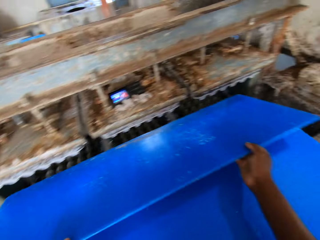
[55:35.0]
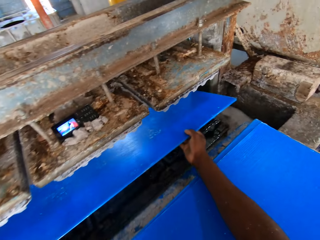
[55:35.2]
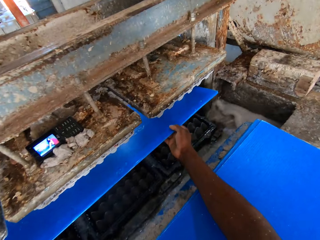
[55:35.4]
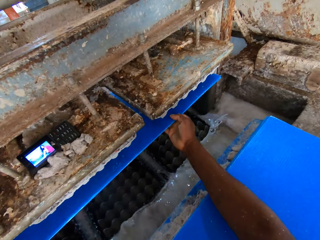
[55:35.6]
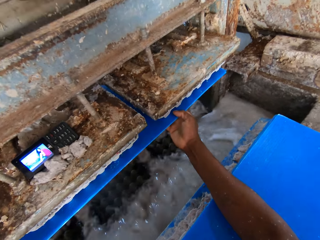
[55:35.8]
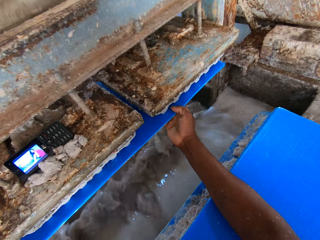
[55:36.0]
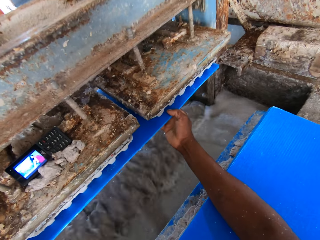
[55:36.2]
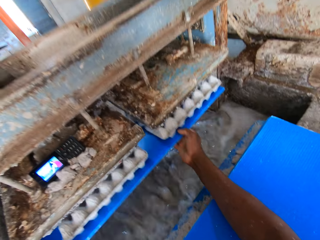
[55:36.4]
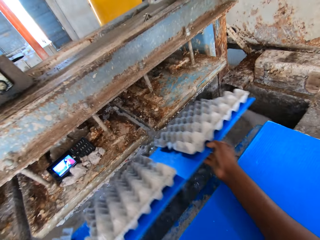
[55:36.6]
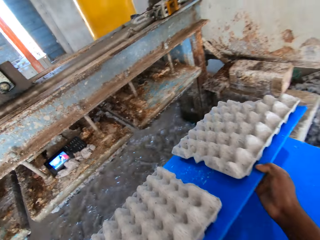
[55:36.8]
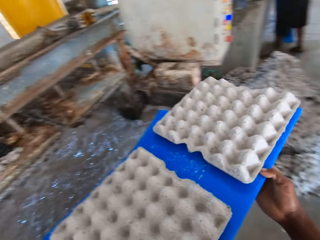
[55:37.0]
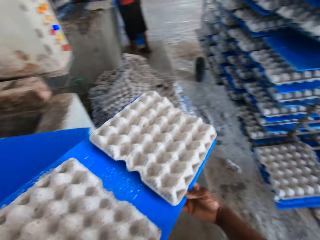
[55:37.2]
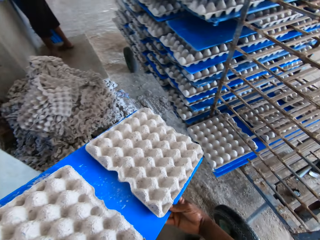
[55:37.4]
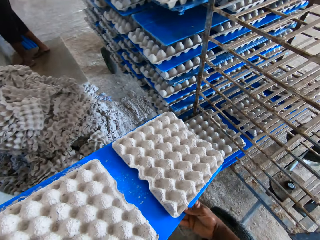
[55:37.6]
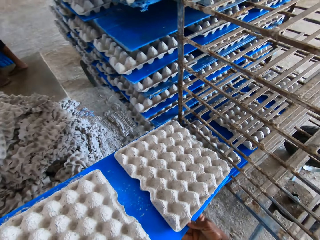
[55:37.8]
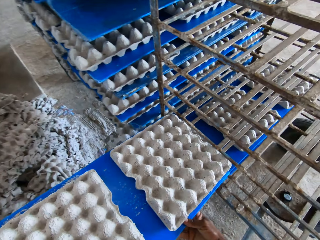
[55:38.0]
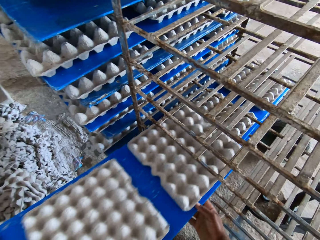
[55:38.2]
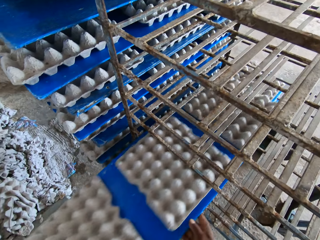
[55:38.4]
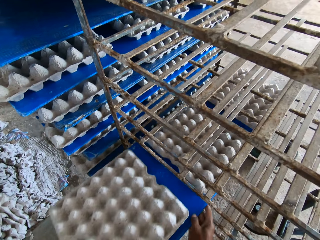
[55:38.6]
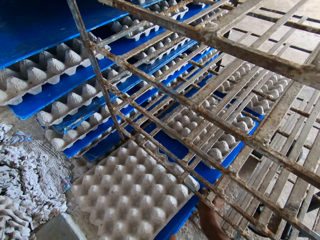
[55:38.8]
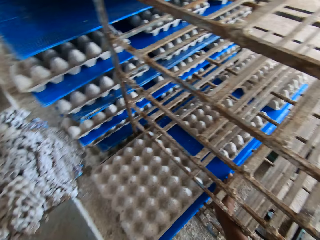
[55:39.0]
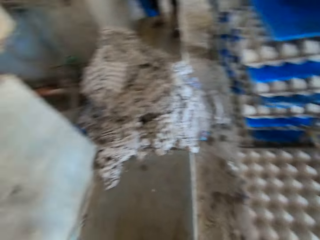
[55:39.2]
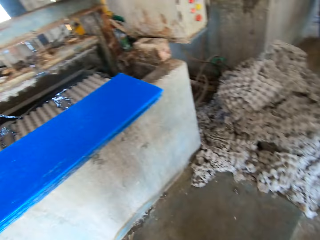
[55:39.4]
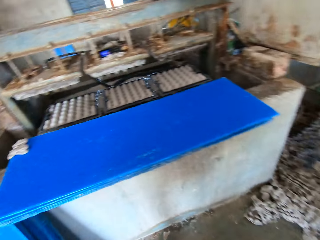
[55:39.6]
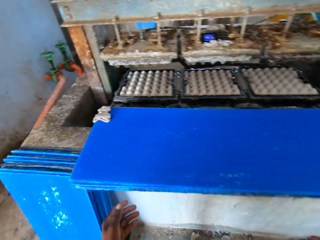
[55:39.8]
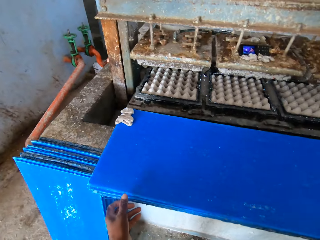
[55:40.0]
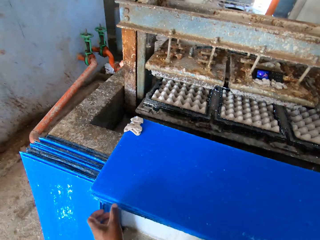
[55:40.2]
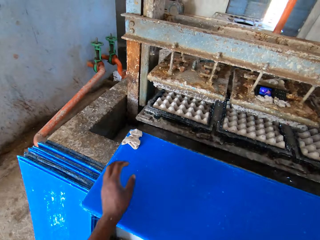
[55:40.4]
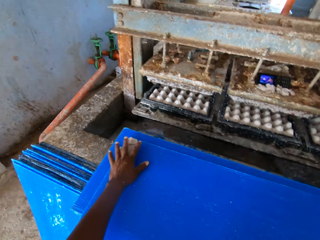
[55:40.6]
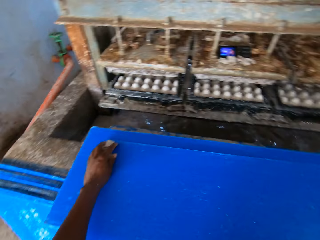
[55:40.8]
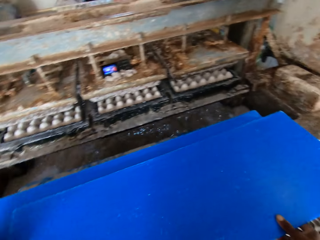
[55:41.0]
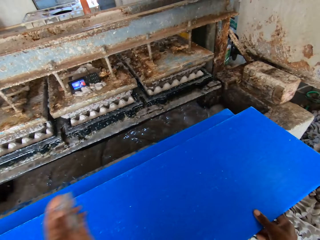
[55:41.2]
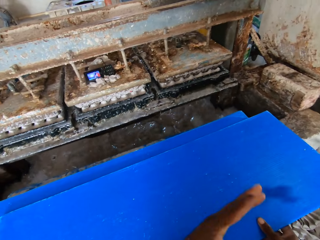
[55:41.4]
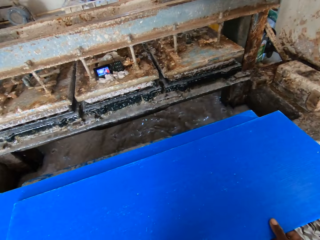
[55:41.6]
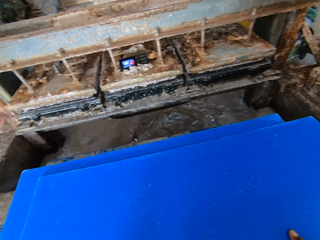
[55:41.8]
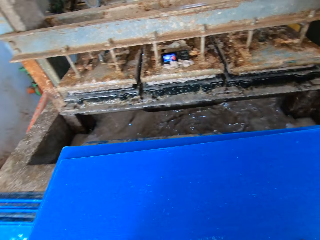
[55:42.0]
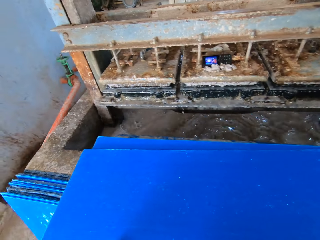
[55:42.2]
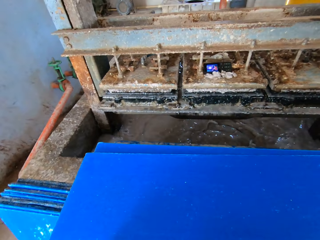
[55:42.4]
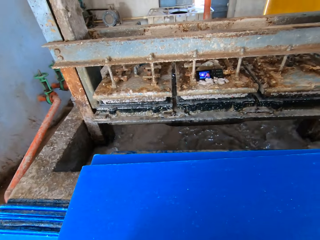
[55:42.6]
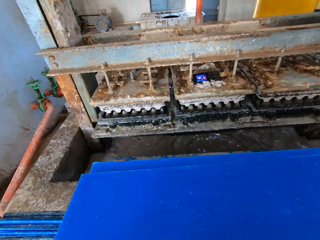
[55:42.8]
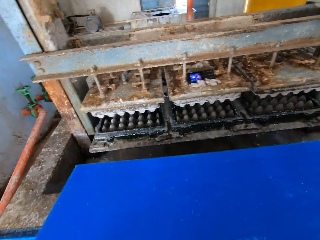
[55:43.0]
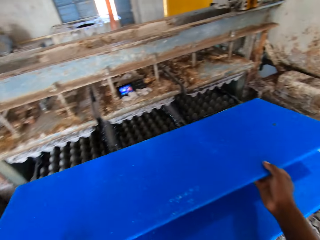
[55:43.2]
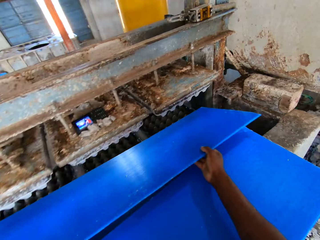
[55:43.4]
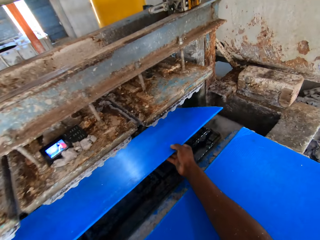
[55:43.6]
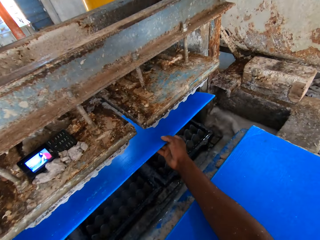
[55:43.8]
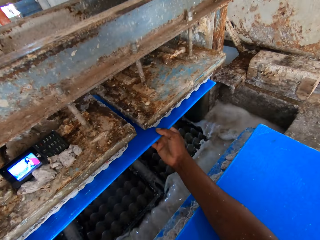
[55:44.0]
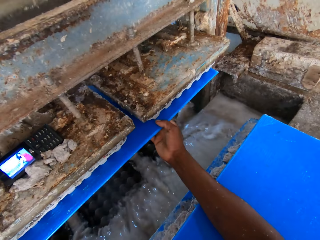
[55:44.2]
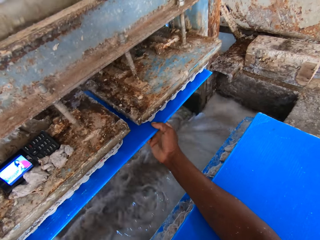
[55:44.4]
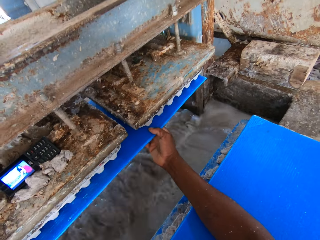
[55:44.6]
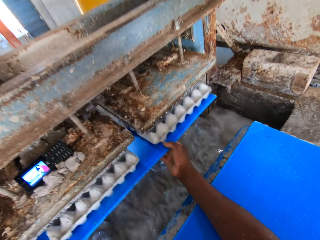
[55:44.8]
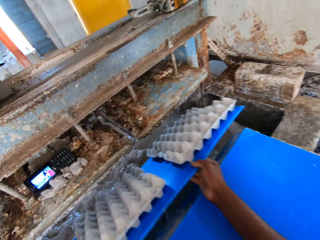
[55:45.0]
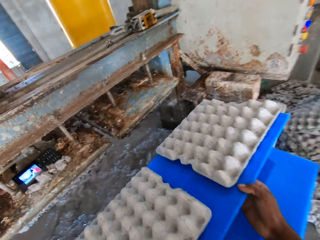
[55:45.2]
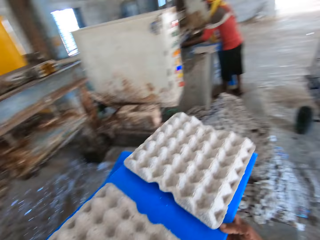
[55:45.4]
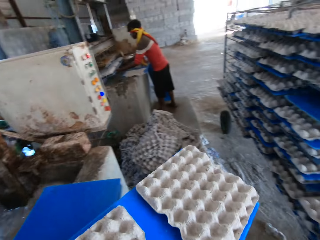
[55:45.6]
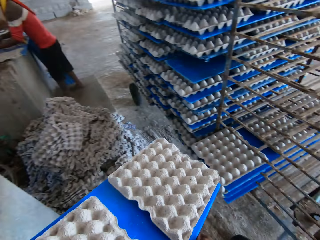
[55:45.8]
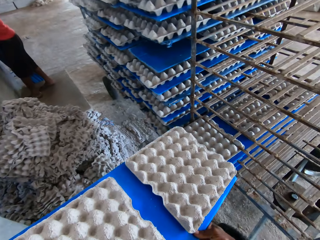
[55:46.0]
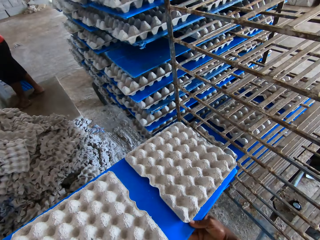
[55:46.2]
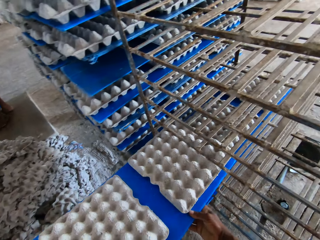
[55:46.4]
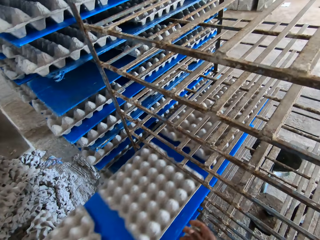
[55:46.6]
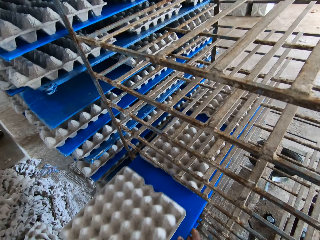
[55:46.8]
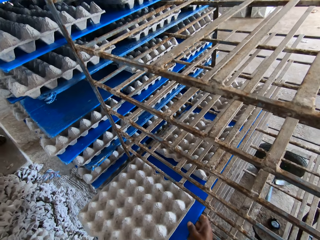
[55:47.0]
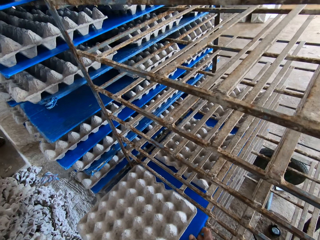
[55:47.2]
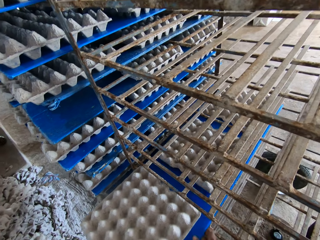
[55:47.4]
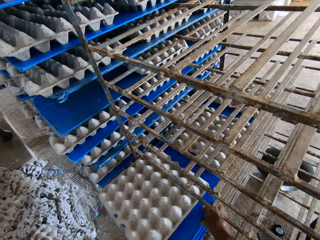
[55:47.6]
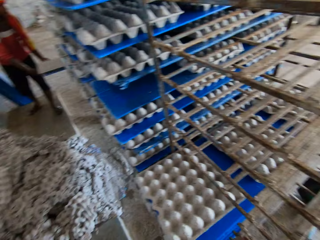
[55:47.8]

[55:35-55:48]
The camera wearer moves the board to the machine. They move the board with crates to the stand. They take the board, take the paper off the board, and throw the paper. They move the board to the machine. They move the board with crates to the stand.

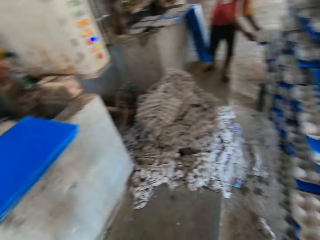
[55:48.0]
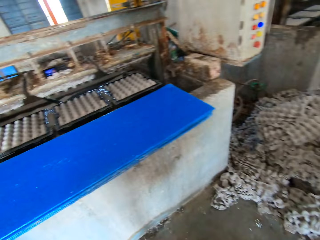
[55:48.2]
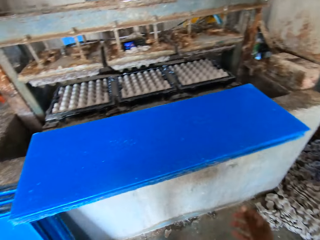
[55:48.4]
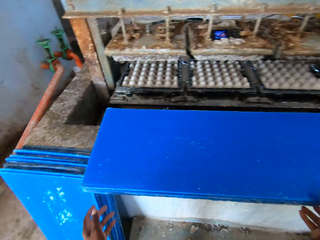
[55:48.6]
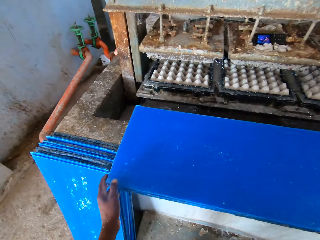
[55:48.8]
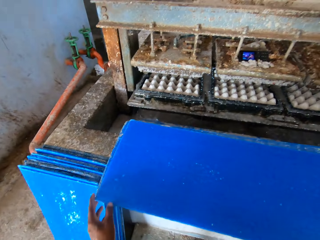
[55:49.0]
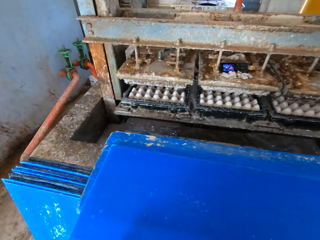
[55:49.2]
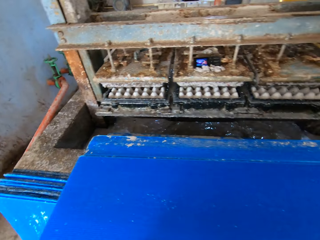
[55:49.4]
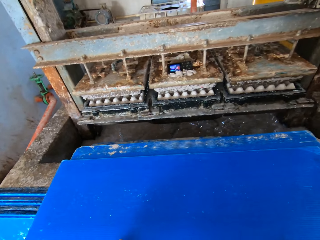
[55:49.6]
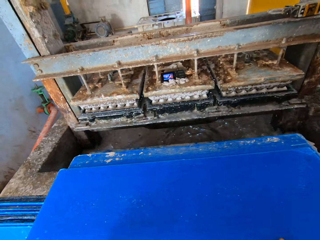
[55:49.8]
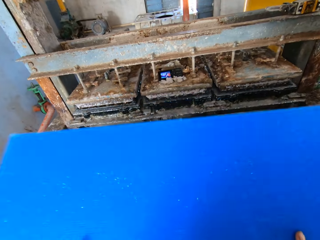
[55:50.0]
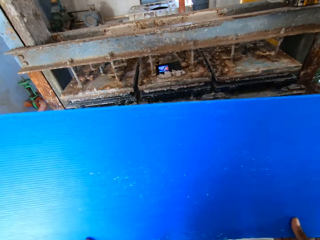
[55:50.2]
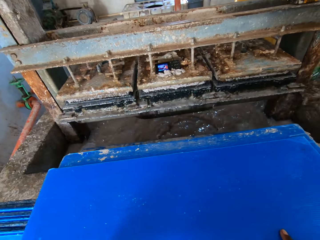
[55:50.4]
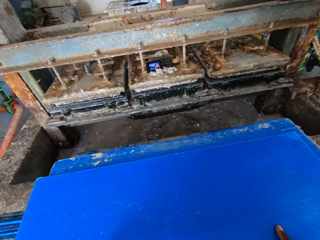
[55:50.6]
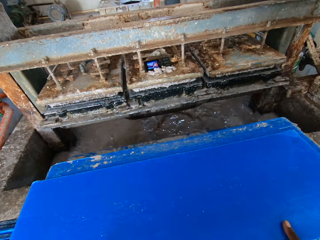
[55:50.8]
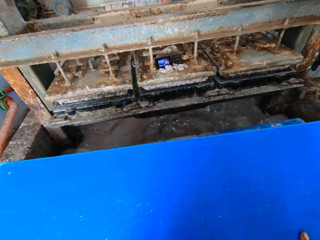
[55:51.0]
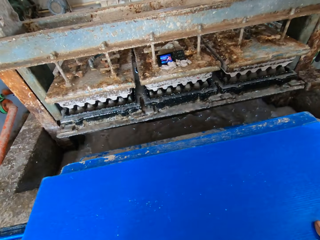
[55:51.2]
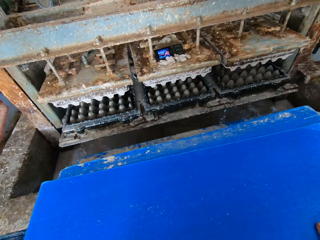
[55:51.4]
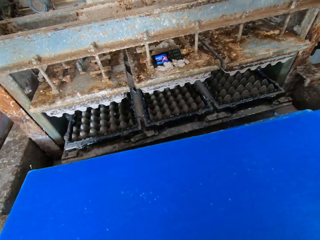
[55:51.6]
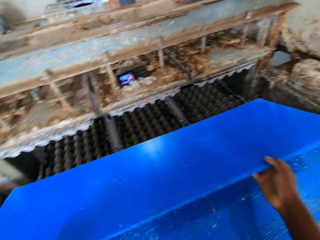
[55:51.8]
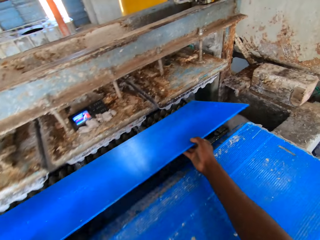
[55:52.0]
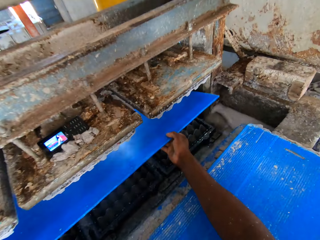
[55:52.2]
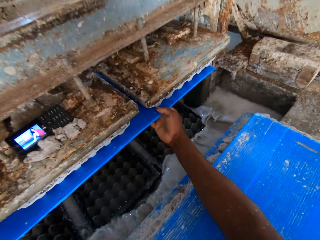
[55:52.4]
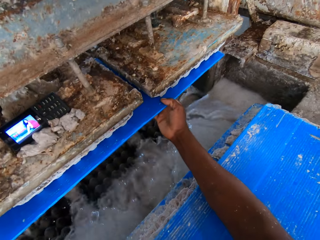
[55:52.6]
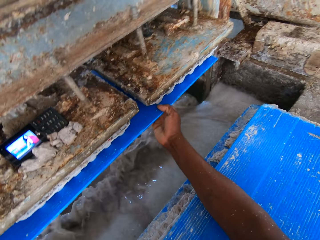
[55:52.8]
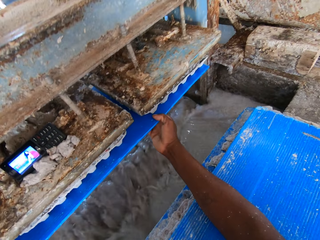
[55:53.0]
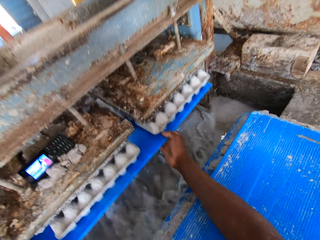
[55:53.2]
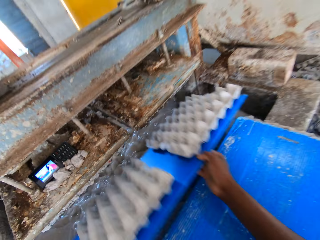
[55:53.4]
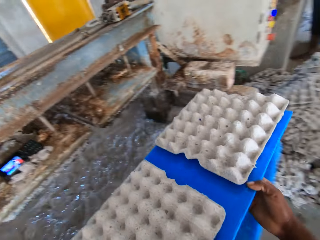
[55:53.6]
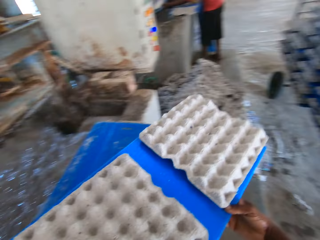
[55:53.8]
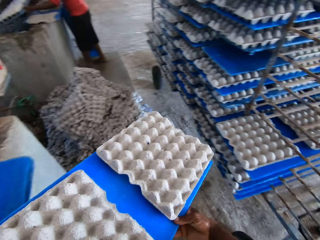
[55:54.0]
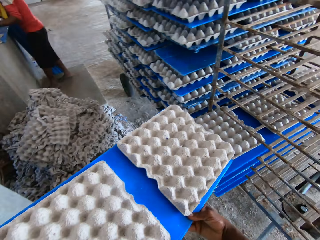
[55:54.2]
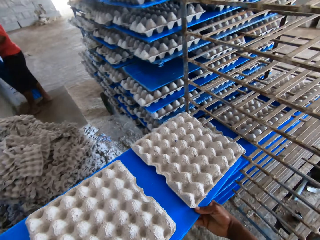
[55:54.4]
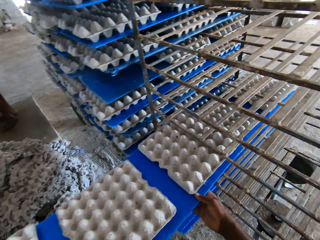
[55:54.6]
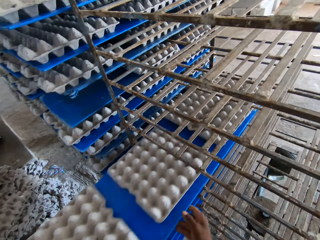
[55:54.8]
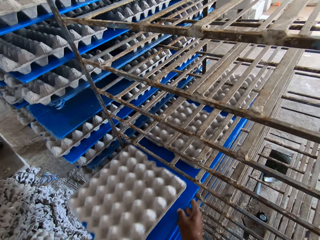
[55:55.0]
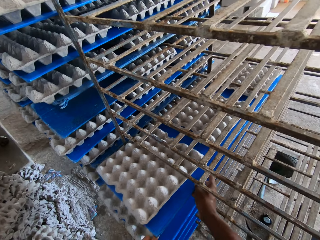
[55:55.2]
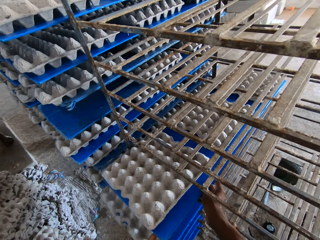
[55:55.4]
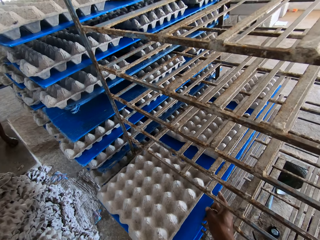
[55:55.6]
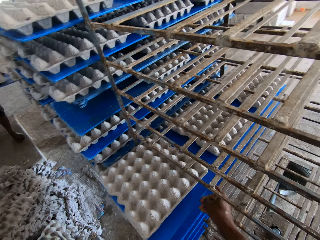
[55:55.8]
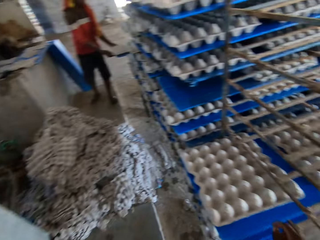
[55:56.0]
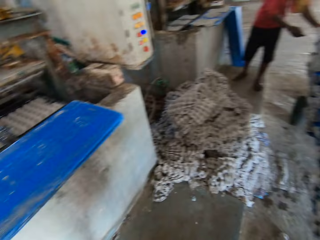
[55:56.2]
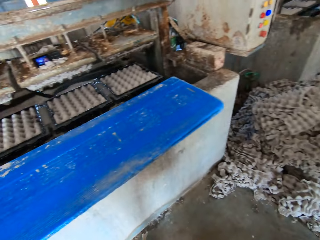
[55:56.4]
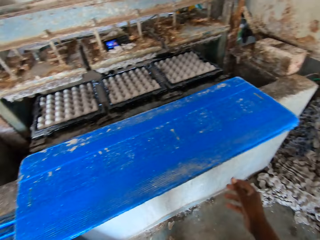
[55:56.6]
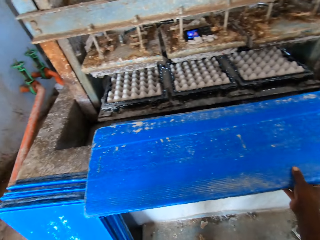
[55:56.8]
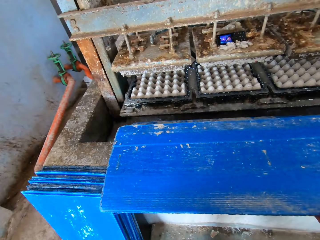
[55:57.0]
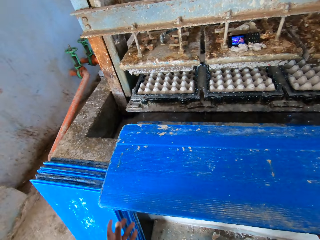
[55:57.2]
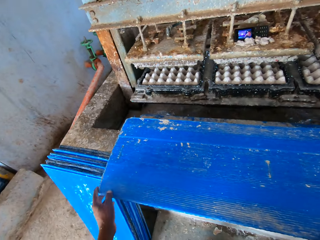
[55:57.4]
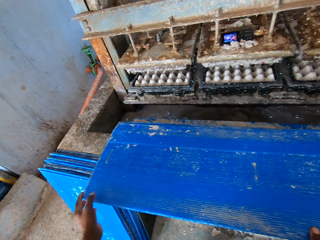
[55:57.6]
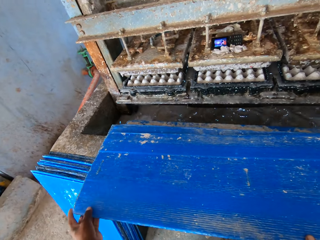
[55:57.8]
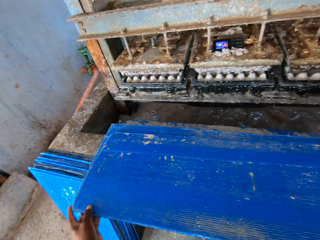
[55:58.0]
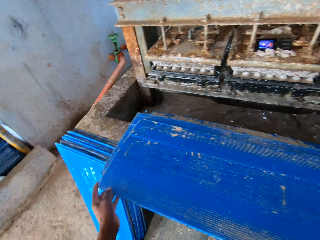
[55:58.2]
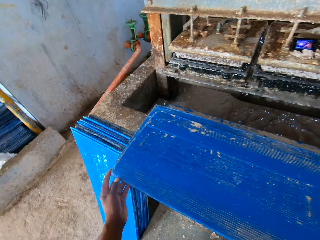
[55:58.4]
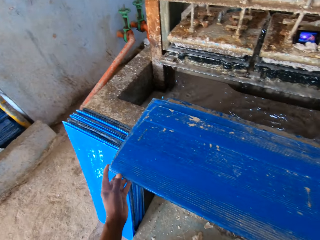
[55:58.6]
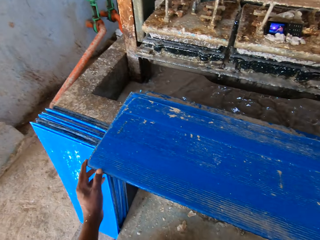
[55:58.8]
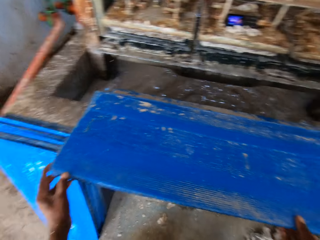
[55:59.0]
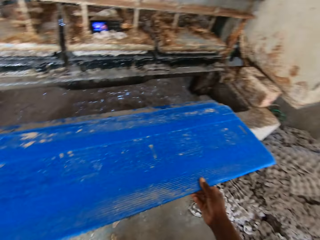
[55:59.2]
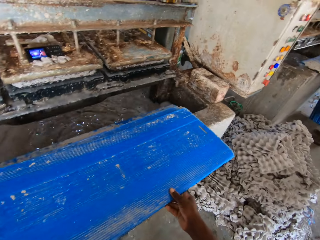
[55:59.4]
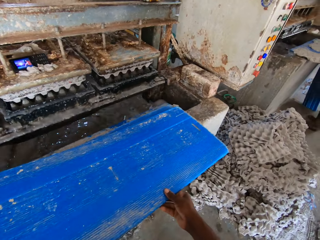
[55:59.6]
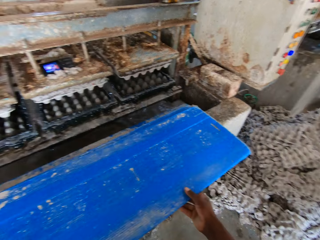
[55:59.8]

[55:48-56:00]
The camera wearer takes the board. They move the board up and down on the counter. They move the board to the machine. They move the board with crates to the stand. They take the board.
